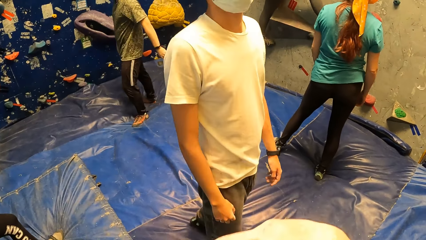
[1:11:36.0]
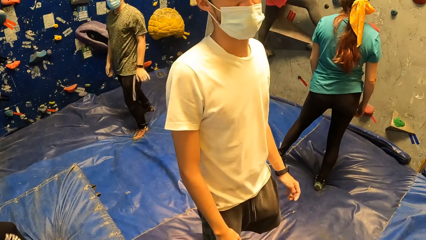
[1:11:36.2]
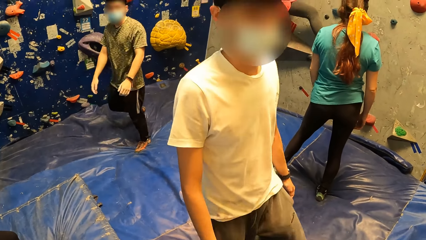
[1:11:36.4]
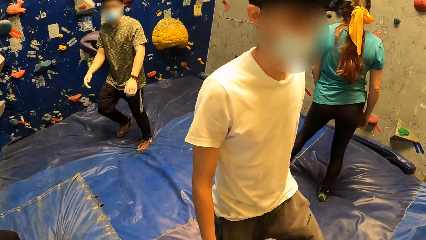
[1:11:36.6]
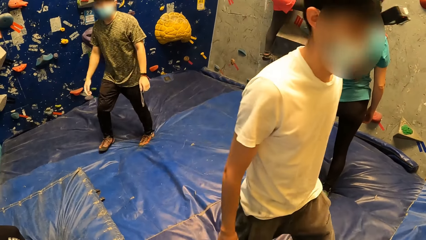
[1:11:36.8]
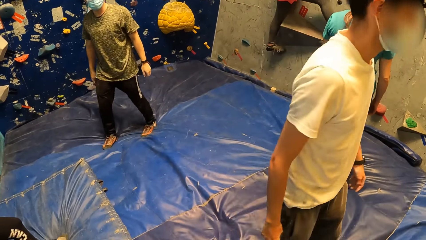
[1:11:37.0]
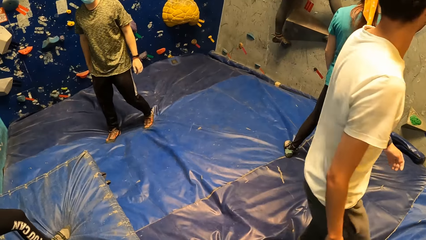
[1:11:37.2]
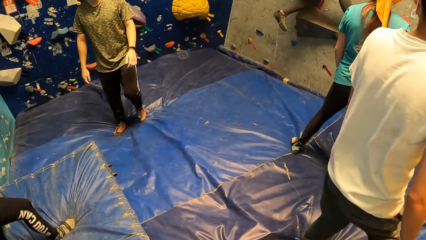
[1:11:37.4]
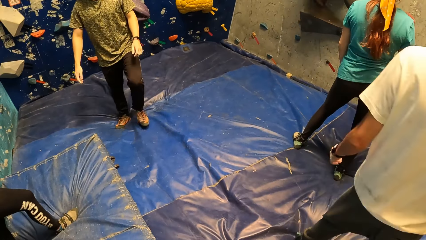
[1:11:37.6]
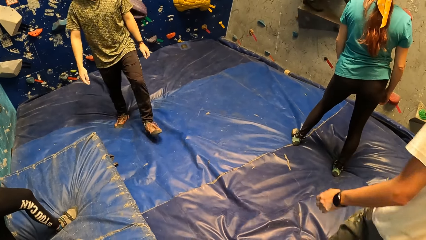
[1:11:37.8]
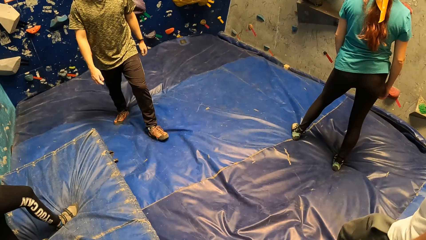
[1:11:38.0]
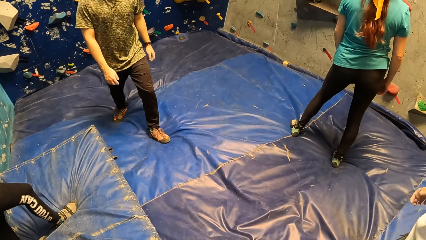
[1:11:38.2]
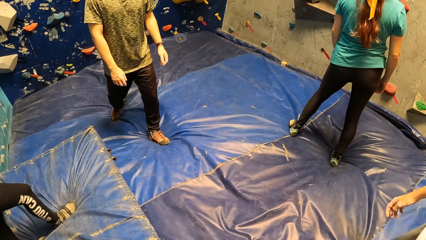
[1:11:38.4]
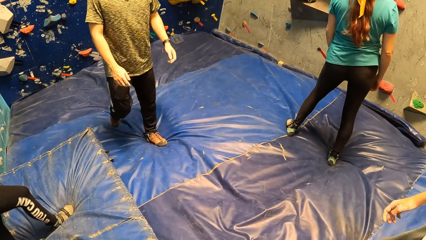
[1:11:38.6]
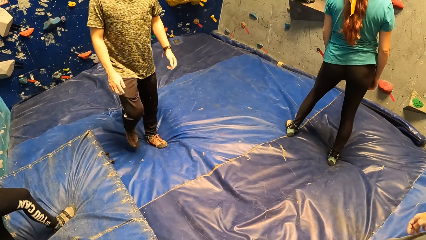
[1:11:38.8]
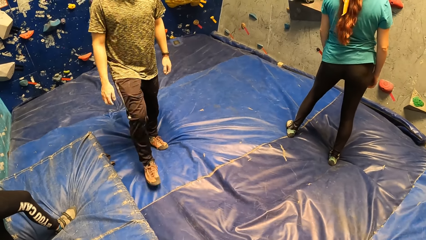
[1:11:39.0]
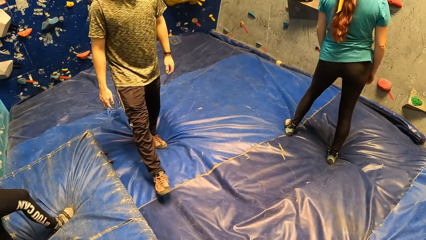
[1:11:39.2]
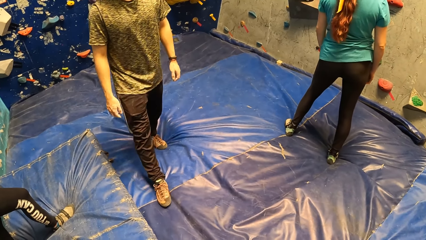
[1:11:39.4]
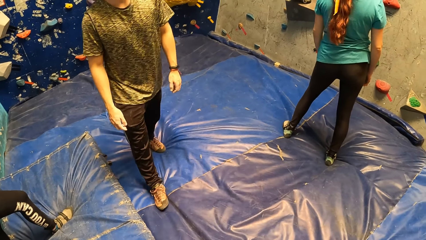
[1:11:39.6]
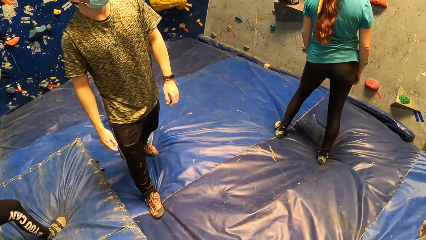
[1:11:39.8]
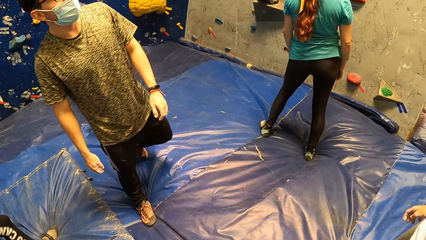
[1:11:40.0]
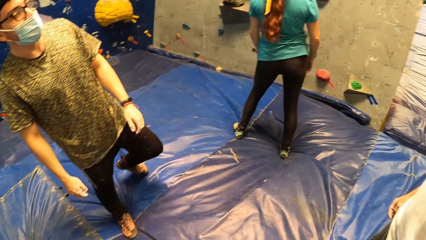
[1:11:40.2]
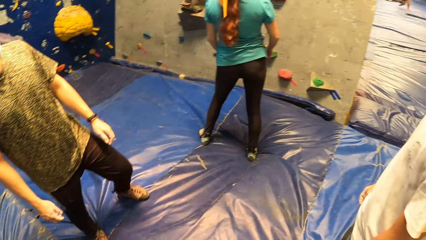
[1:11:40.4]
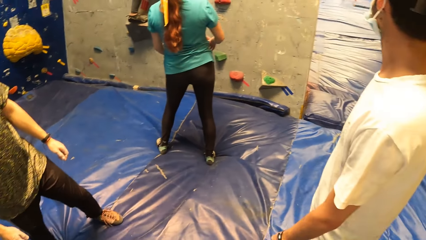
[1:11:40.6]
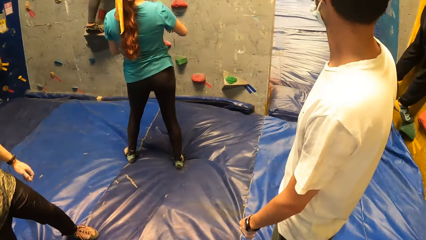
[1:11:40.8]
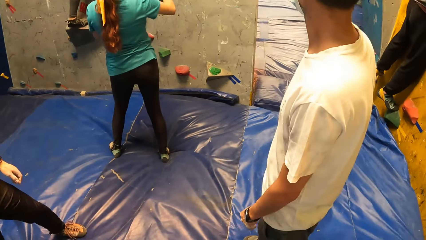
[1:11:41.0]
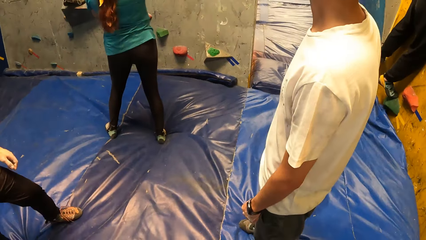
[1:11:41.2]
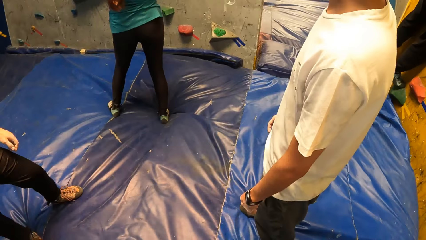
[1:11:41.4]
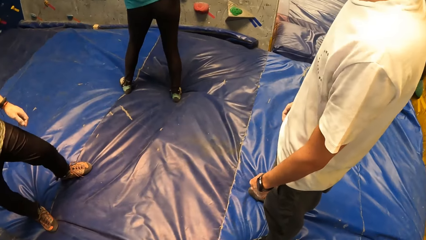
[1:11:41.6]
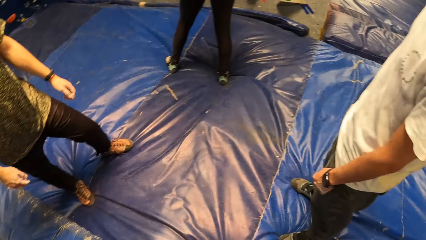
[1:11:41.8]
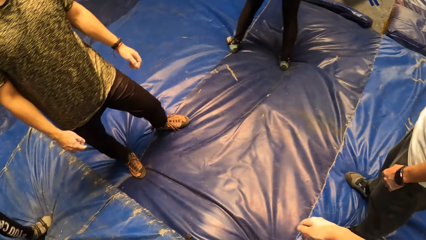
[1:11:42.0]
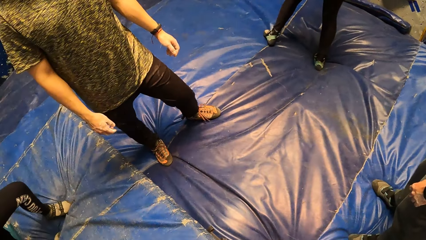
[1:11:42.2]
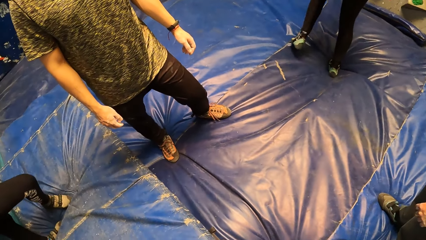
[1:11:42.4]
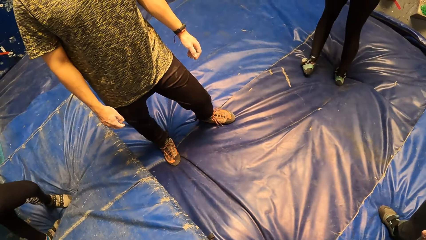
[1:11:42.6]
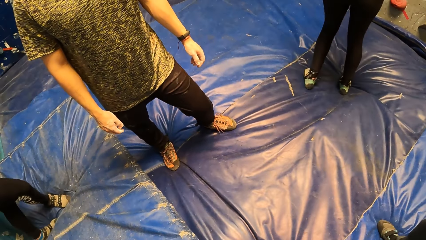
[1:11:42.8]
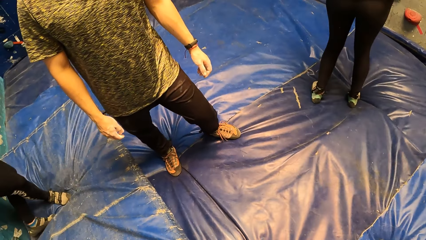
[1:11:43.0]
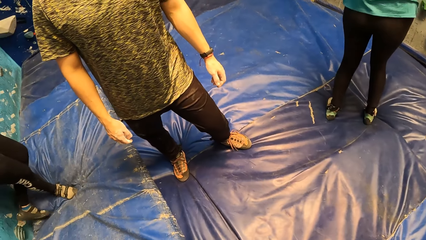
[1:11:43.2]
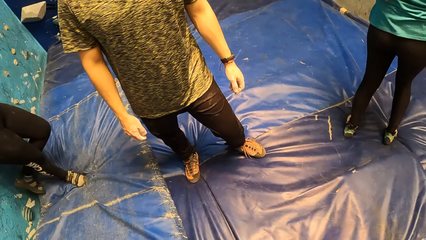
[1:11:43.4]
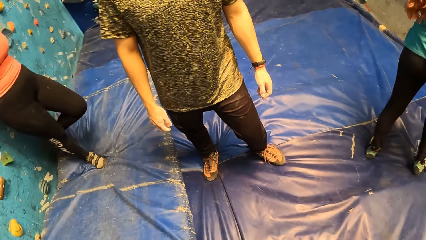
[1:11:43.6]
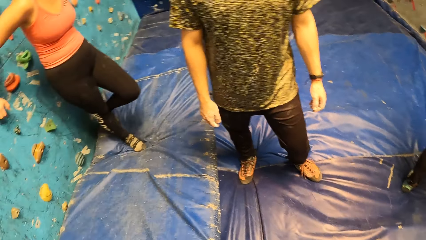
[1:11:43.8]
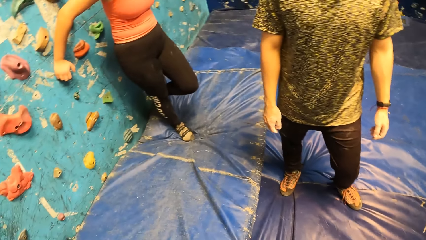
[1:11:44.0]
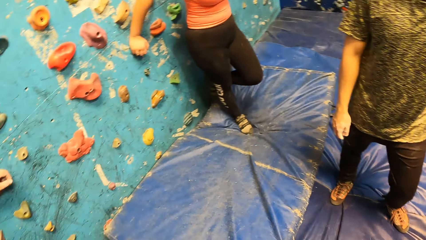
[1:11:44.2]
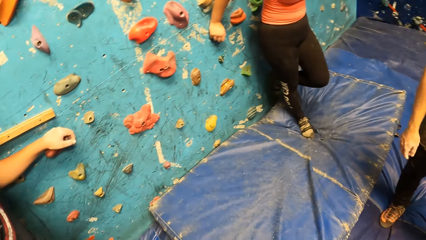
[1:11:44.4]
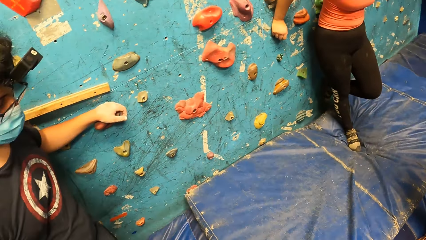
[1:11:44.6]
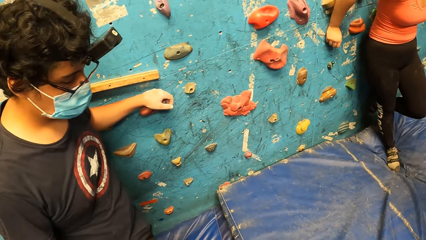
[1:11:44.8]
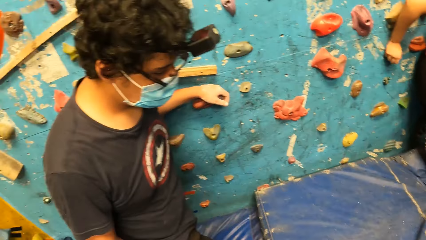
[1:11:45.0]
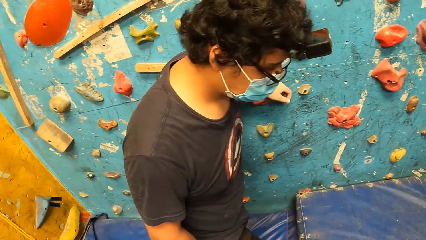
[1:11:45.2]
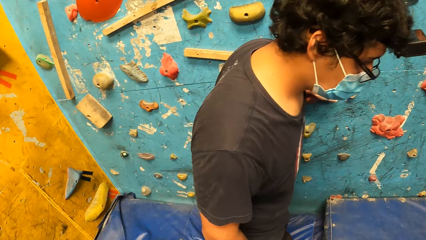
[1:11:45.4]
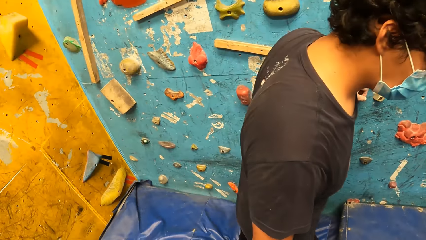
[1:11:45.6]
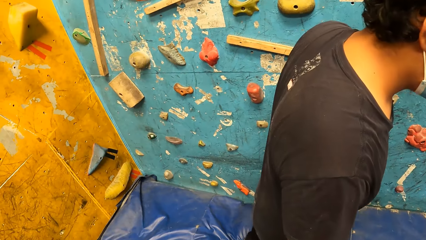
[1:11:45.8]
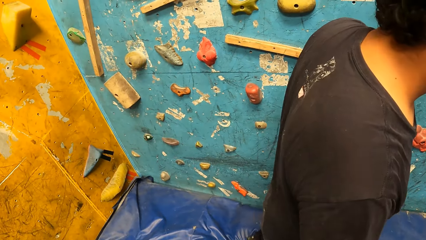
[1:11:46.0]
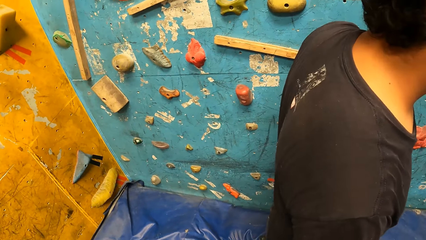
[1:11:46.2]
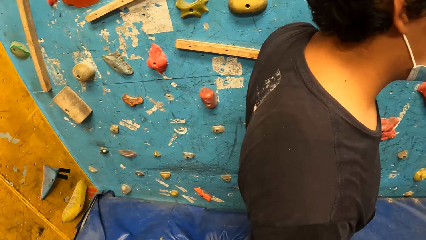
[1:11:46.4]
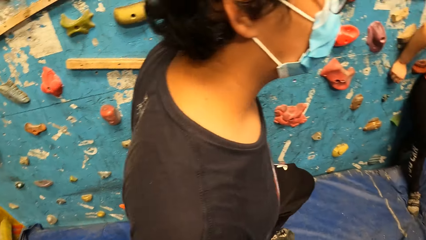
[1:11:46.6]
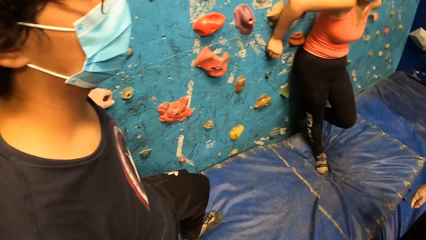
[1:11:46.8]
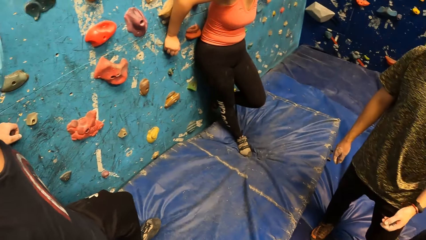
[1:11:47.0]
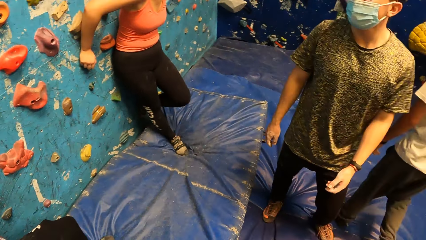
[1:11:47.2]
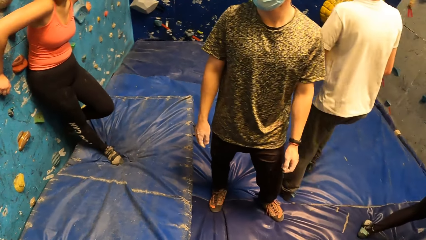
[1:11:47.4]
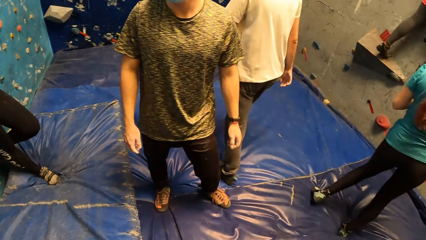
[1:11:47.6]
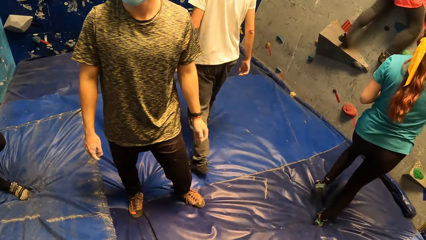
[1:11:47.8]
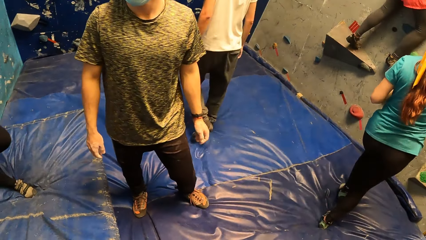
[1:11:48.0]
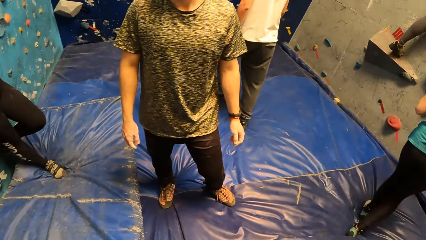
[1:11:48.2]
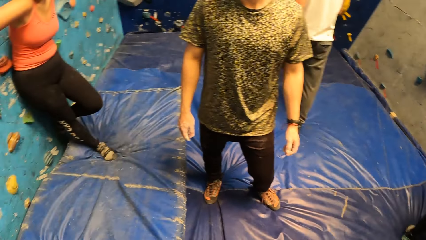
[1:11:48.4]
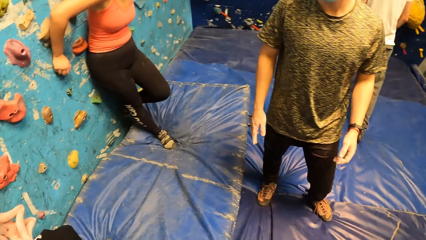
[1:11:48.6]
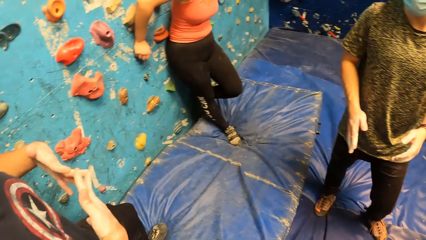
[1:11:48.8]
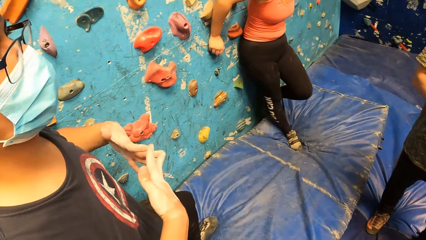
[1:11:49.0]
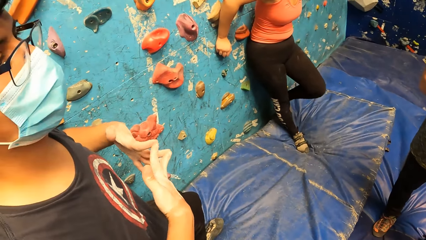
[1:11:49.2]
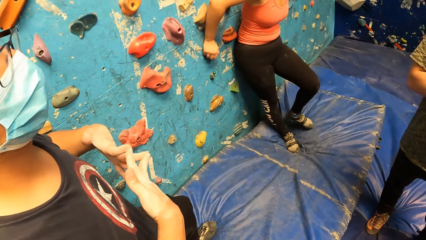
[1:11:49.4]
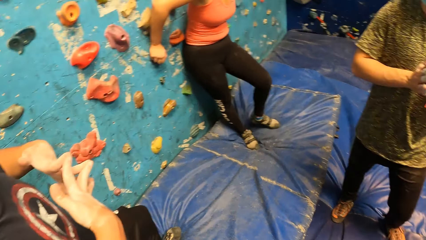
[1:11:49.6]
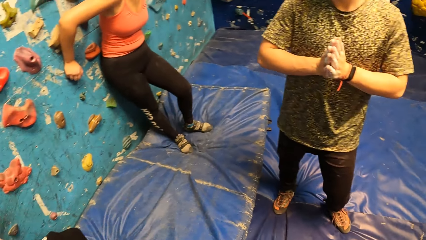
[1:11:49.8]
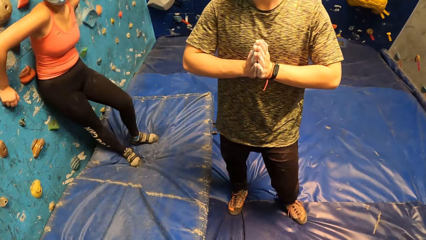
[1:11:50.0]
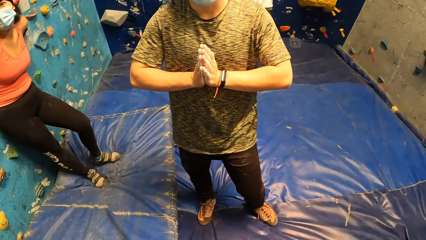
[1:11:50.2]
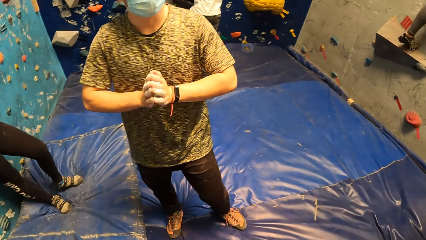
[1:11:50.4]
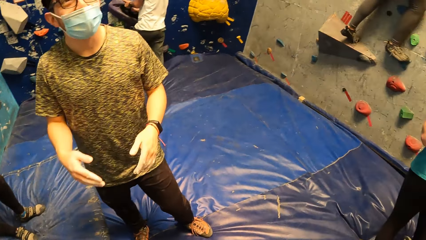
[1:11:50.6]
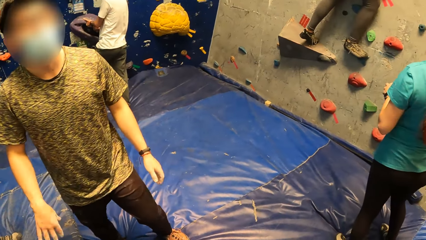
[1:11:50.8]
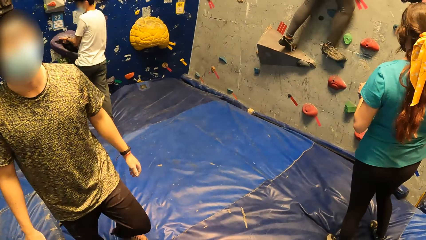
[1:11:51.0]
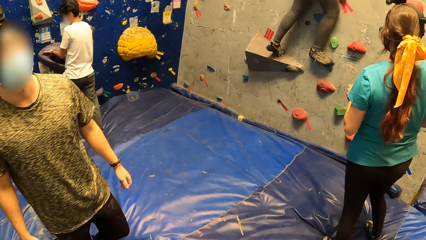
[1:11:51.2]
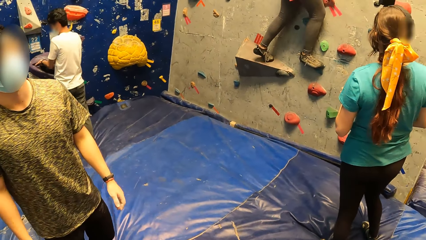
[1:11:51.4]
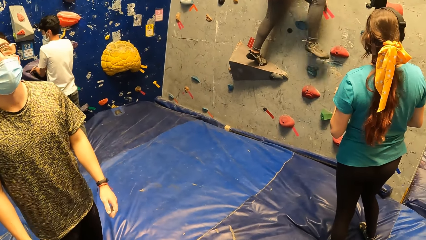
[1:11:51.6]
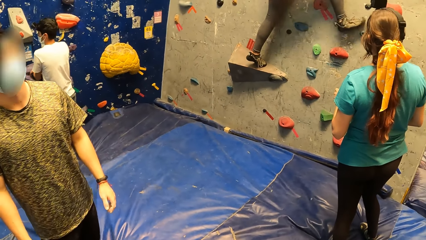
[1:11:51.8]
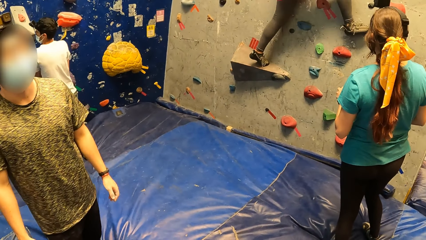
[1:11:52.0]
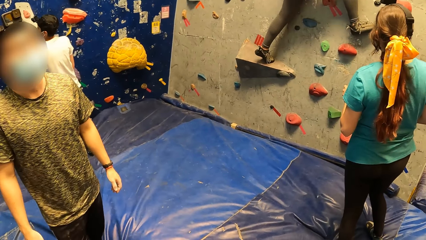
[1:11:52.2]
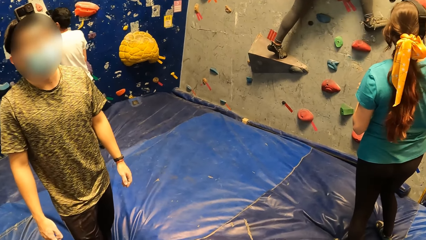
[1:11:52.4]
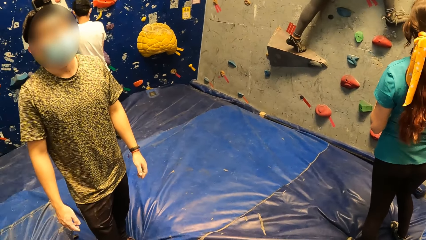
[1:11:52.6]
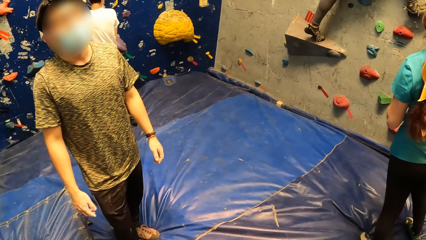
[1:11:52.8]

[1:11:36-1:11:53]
The camera wearer interacts with a man. Another man moves towards the camera wearer. The camera wearer looks around. A third man interacts with the second man.
